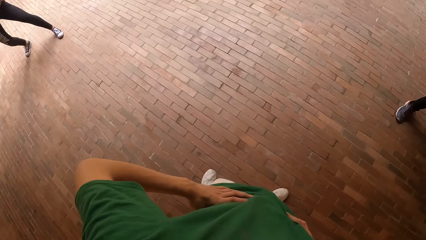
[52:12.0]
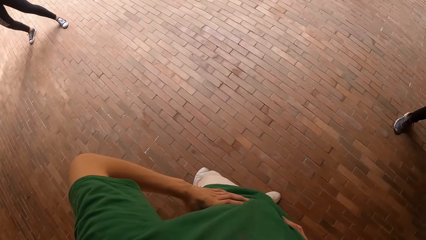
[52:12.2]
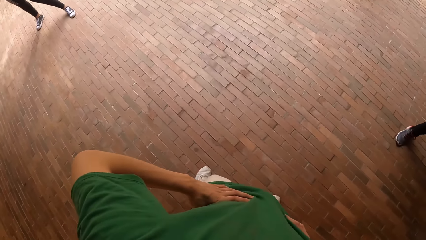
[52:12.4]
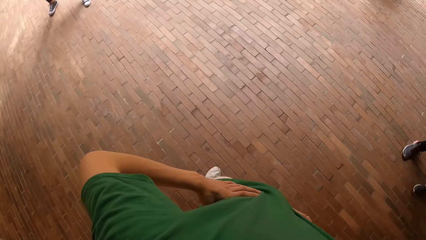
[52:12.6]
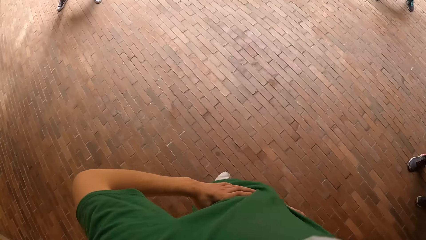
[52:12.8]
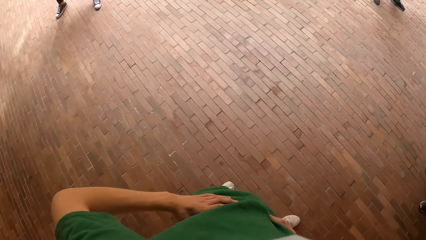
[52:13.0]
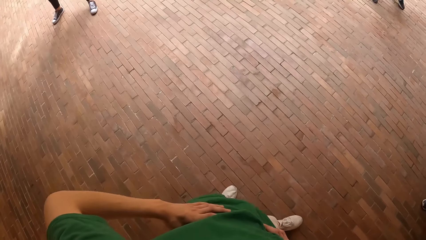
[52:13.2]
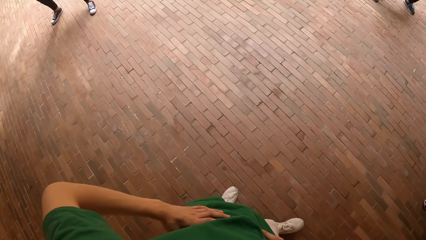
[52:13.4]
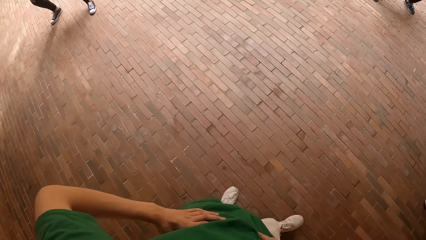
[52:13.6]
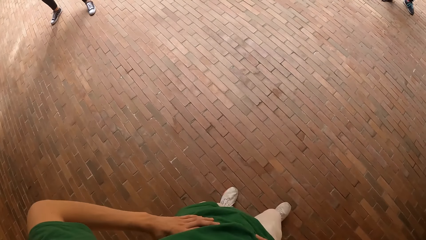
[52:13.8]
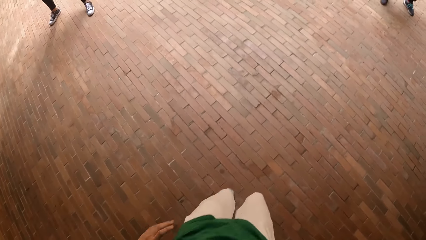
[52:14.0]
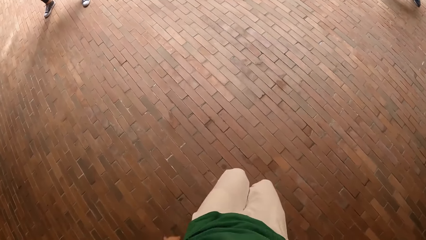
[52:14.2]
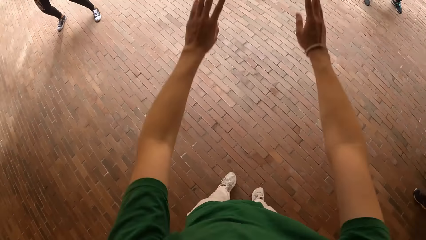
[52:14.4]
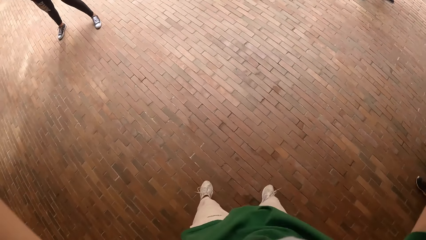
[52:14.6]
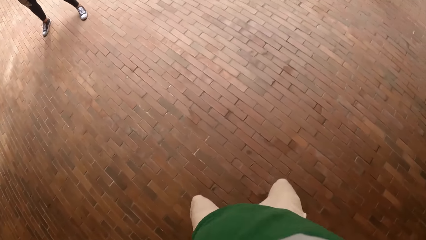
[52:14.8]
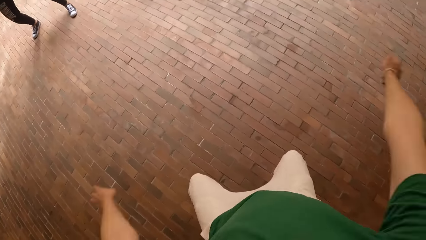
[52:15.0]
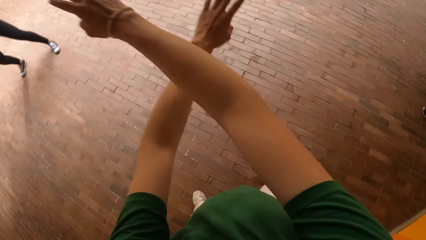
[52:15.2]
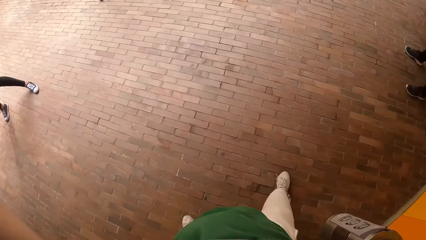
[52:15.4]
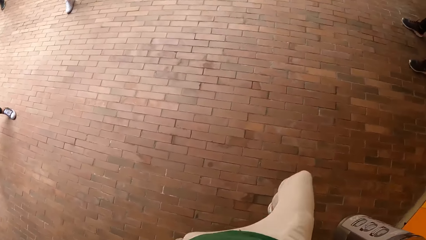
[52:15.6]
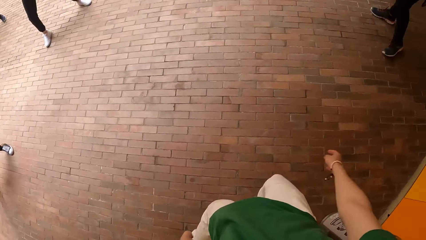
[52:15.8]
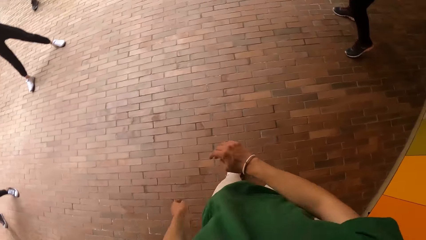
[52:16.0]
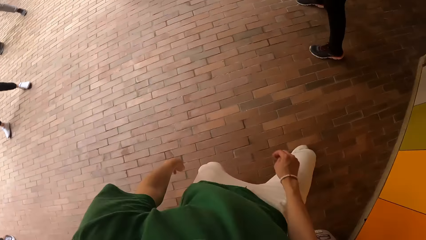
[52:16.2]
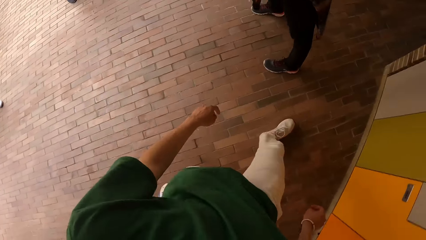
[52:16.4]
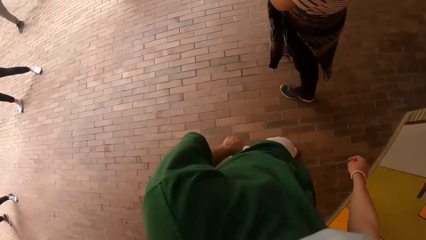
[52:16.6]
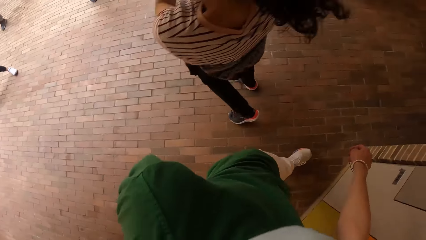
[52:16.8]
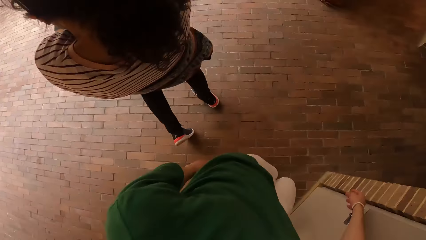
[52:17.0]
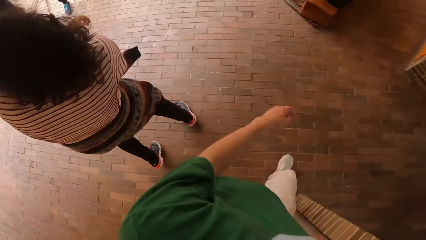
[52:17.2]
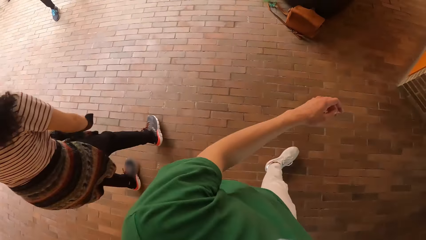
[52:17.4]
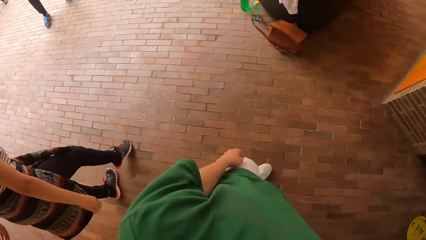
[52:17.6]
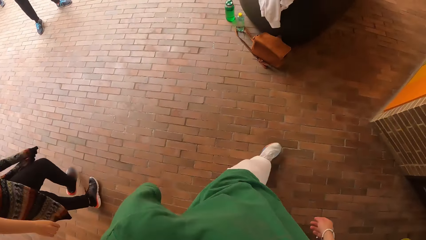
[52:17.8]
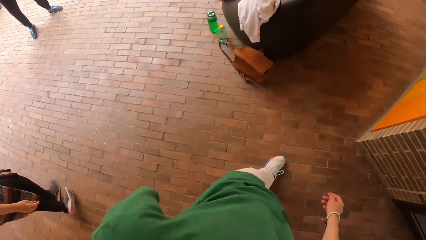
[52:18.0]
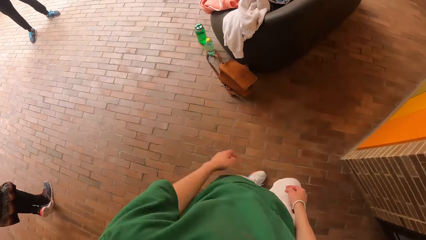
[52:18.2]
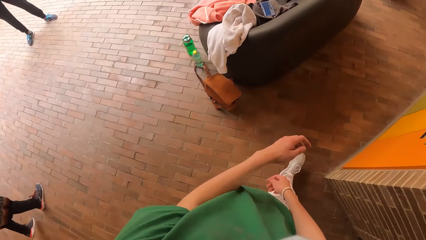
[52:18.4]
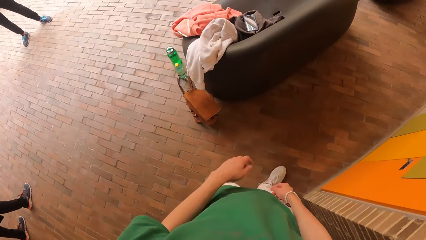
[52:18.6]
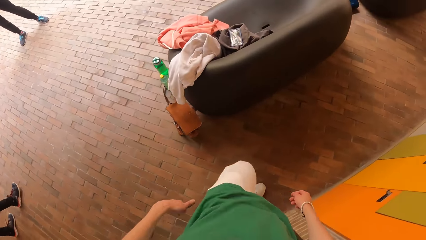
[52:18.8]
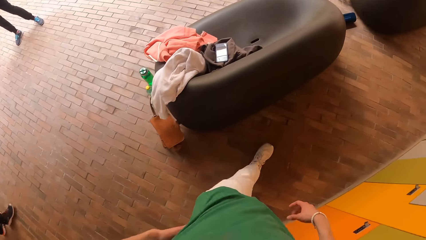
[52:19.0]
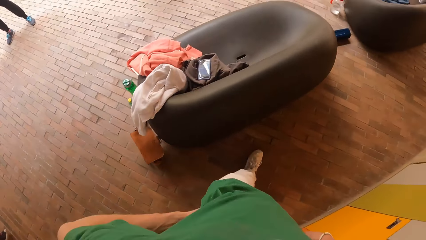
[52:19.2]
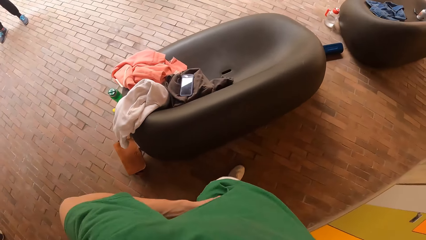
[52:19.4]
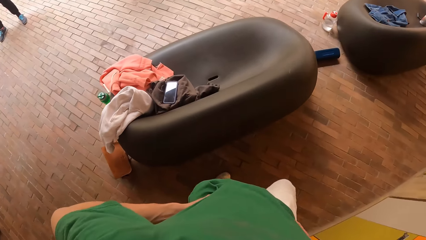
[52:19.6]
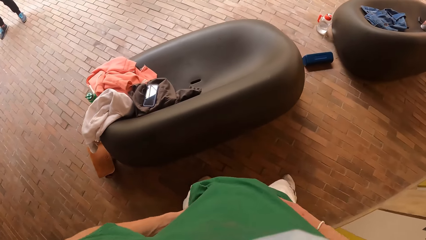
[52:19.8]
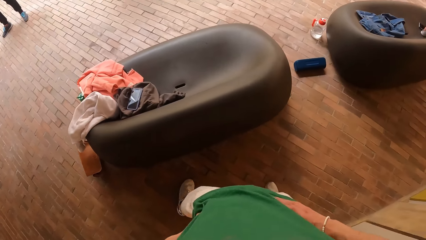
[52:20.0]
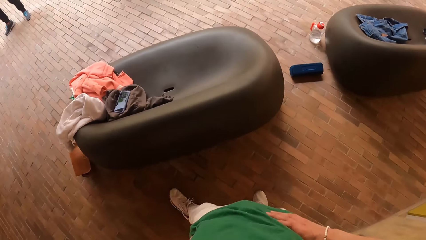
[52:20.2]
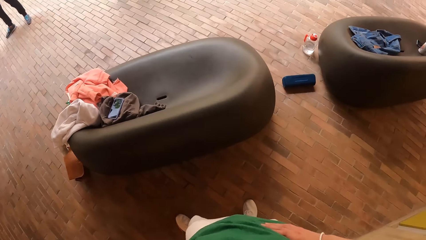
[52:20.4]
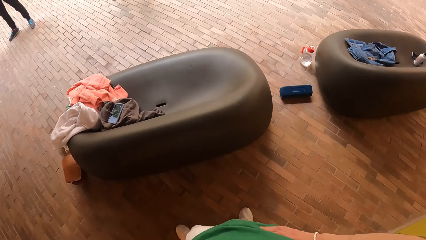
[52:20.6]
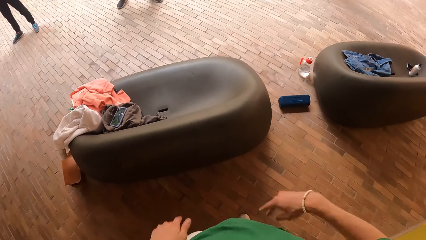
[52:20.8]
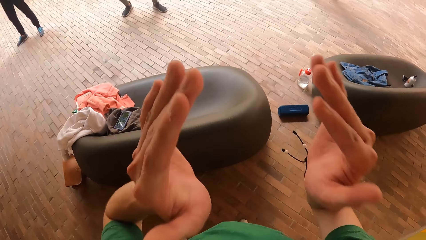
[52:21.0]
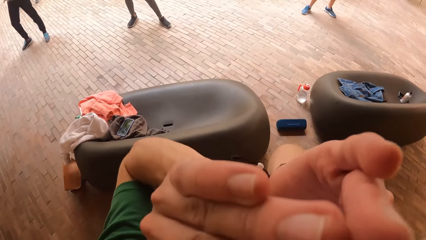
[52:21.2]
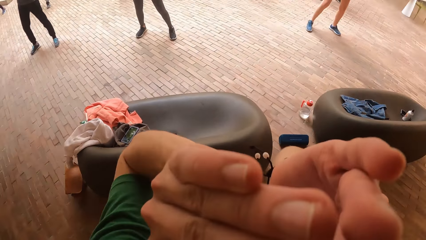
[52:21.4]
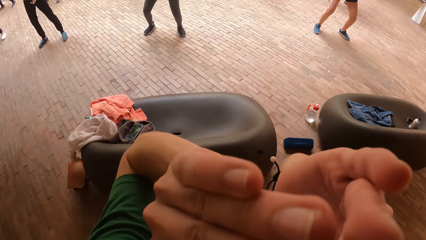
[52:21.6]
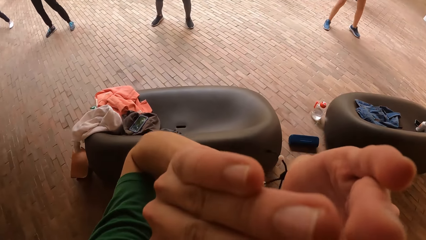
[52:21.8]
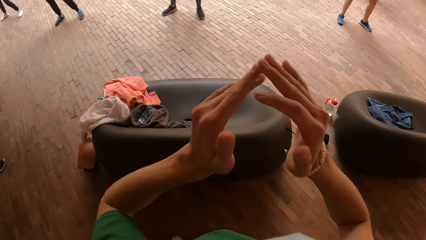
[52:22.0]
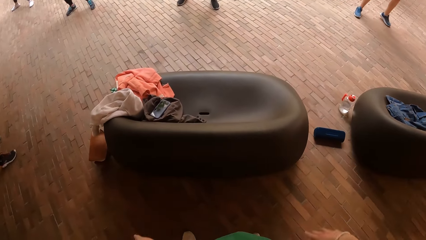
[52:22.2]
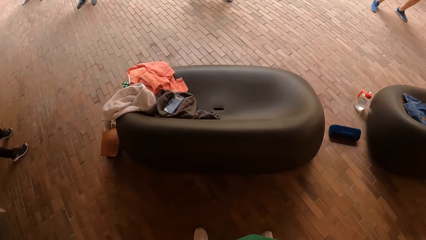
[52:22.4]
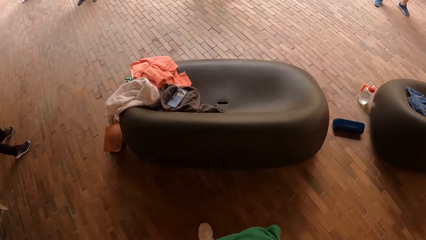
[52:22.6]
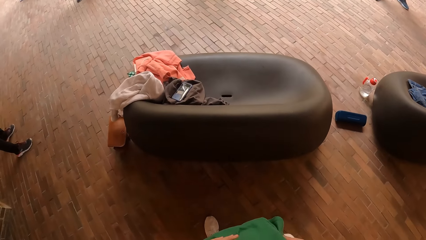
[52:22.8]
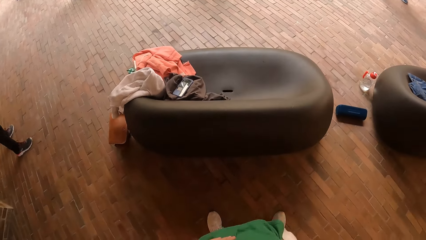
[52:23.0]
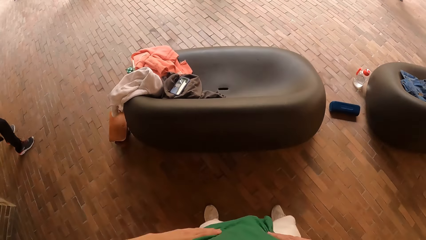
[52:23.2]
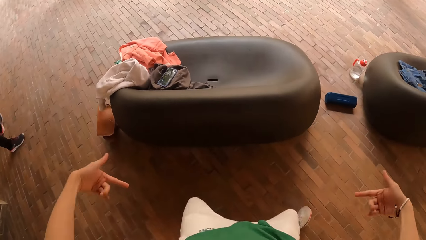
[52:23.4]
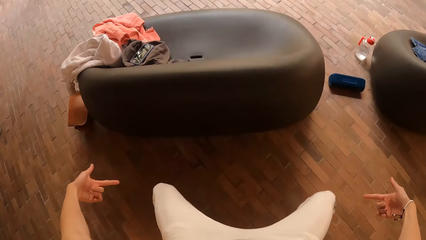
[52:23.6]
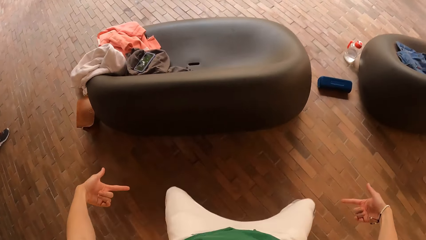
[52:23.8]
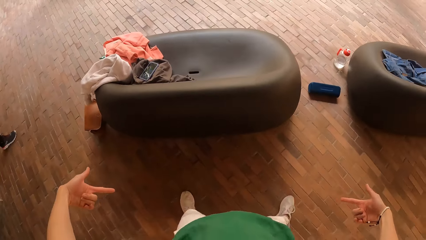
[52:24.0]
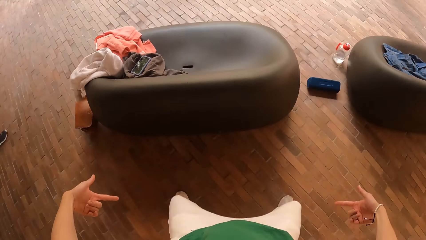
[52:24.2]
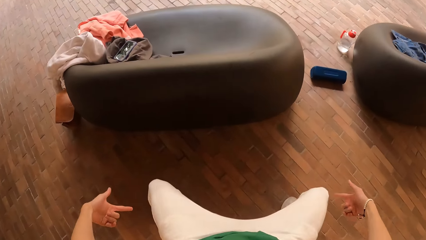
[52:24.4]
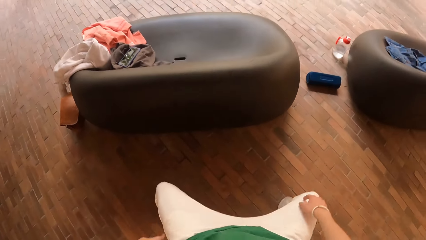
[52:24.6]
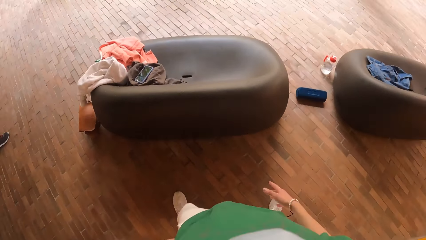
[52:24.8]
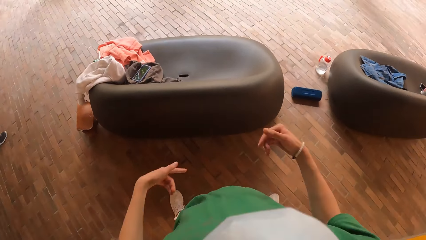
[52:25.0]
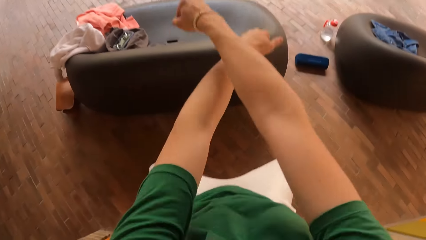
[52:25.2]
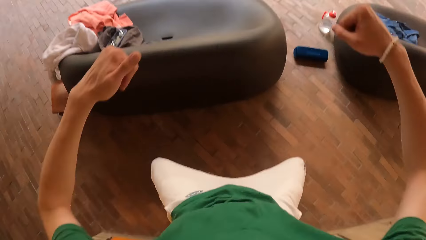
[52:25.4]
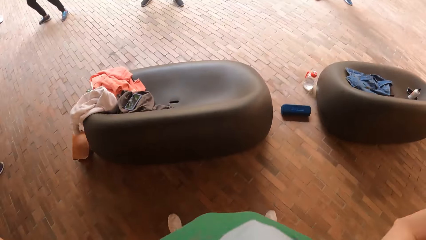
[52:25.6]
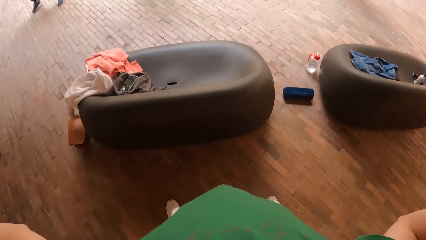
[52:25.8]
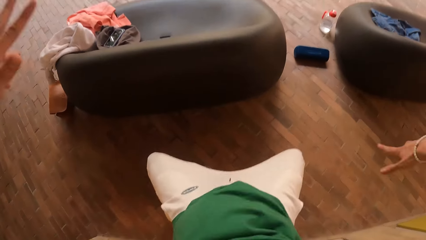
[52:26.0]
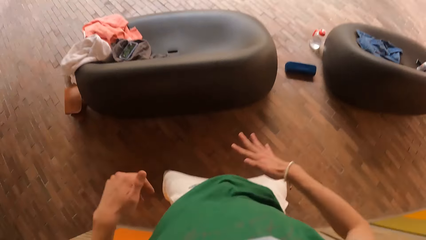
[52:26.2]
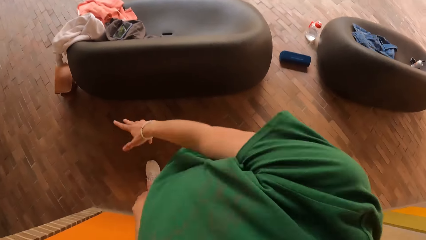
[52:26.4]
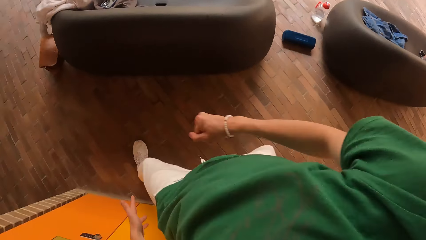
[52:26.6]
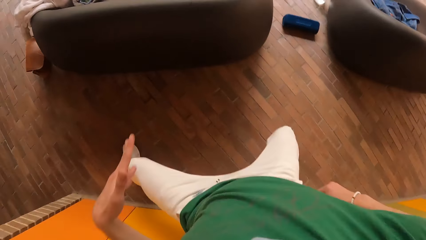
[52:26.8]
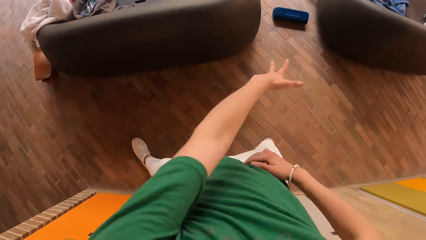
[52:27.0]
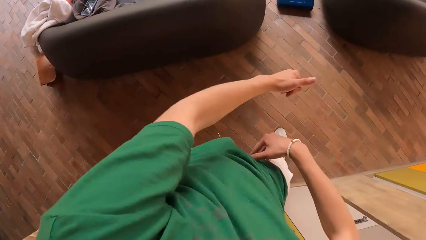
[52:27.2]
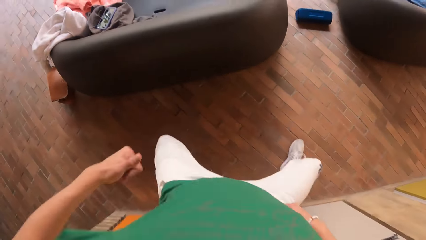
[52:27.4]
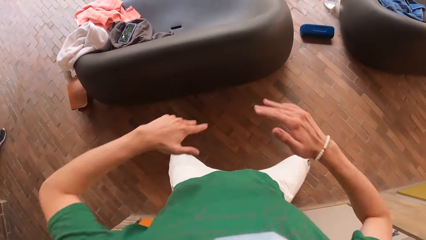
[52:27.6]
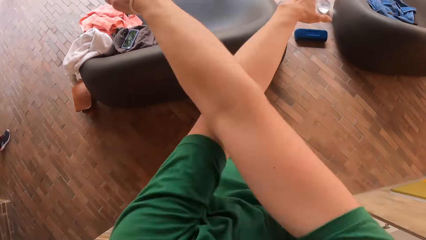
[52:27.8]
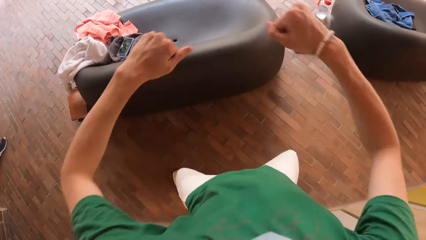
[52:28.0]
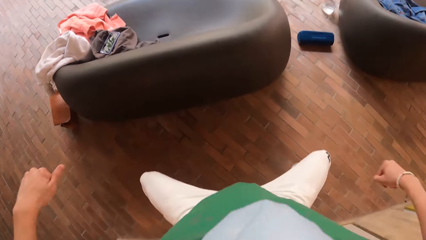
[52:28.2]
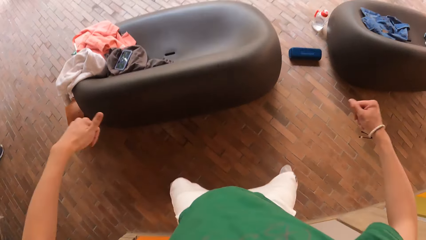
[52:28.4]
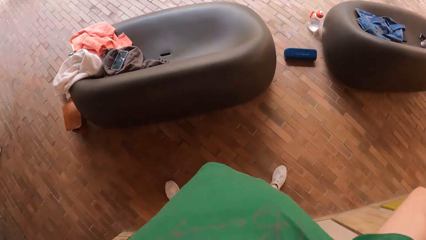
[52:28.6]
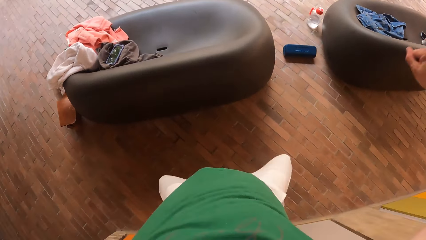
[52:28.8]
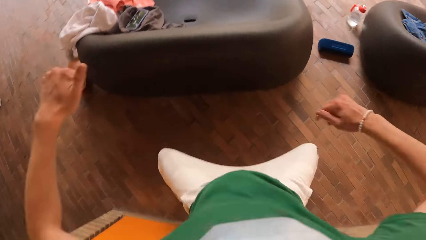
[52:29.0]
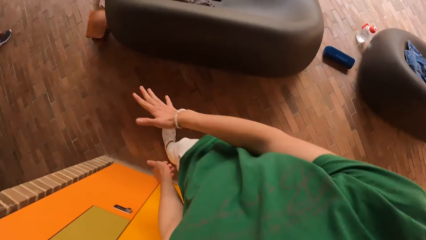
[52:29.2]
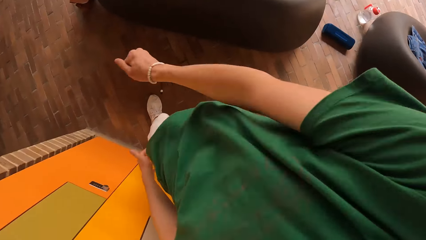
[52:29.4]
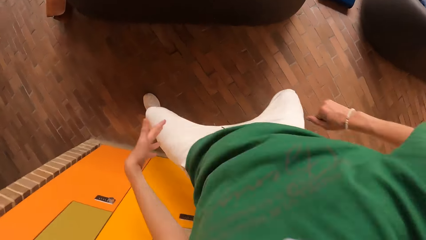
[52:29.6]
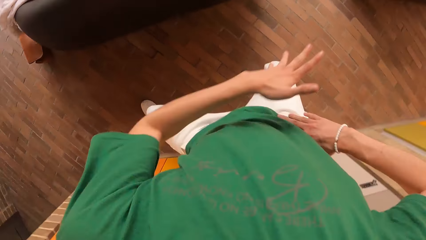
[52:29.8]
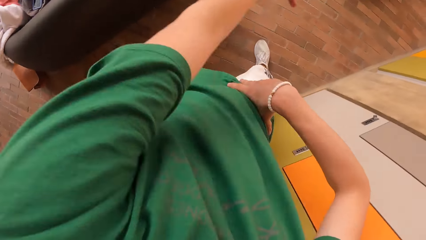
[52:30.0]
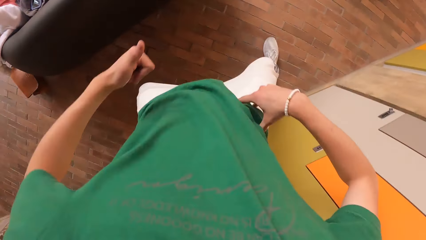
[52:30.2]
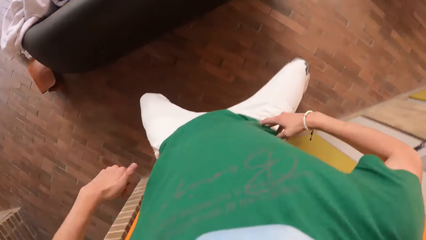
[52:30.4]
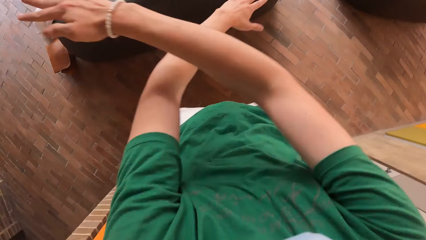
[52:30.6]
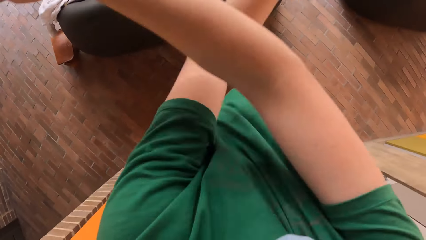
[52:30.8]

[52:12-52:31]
The camera wearer looks around and walks around.
